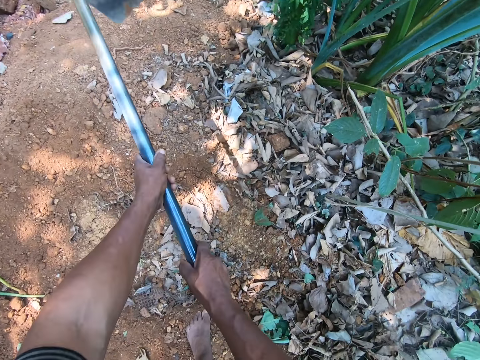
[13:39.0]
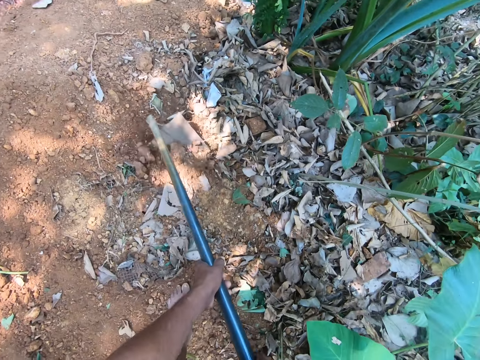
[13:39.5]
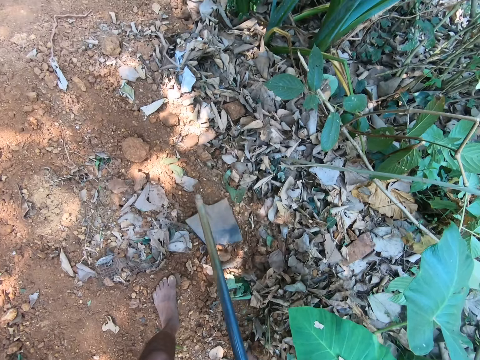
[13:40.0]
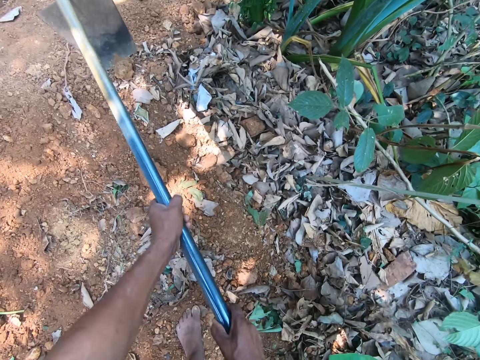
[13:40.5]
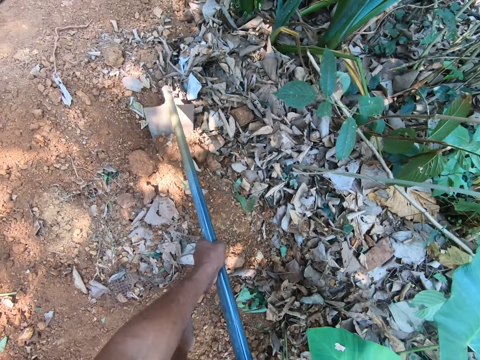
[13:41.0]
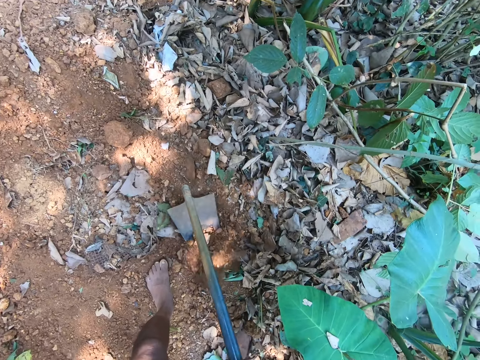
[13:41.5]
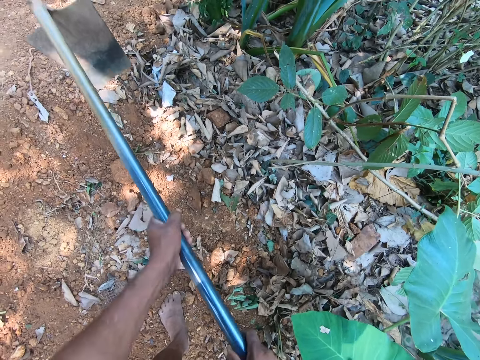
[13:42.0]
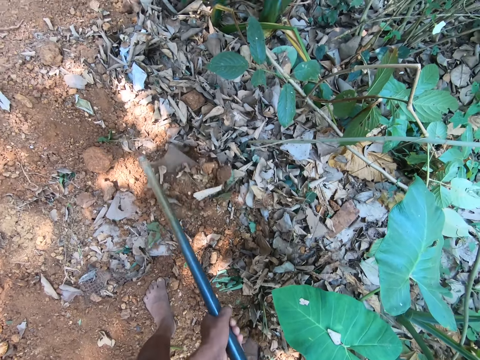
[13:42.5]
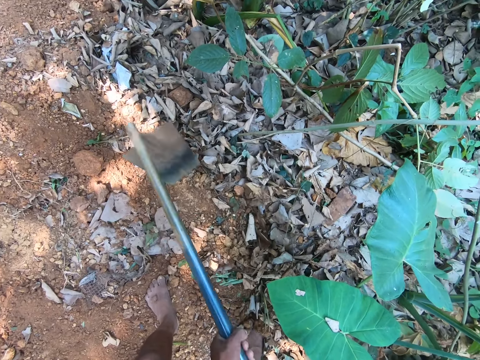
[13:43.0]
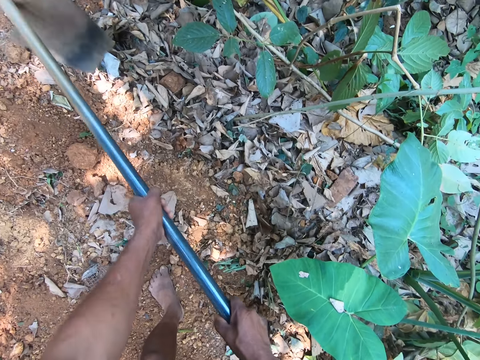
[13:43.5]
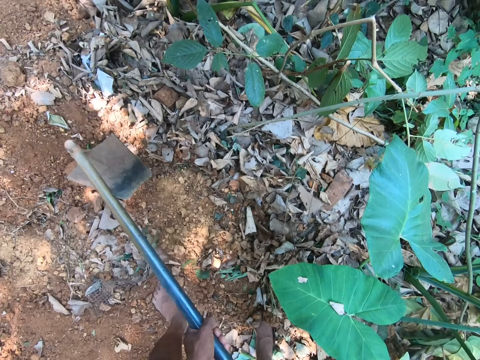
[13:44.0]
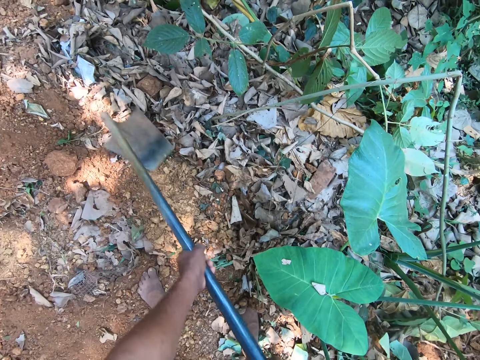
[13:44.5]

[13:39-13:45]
The camera wearer hoes the ground with the hoe in both hands.

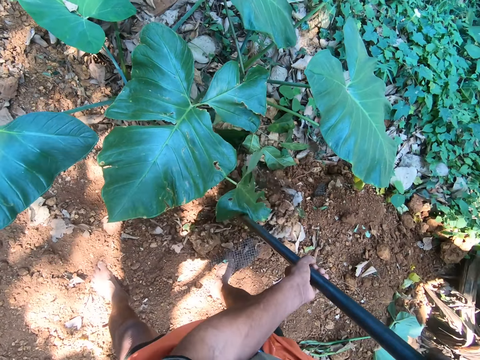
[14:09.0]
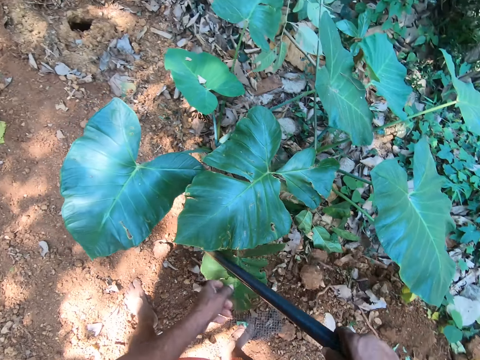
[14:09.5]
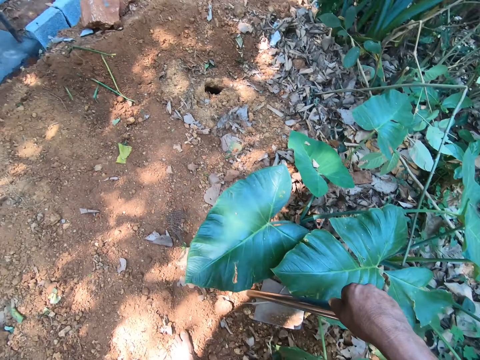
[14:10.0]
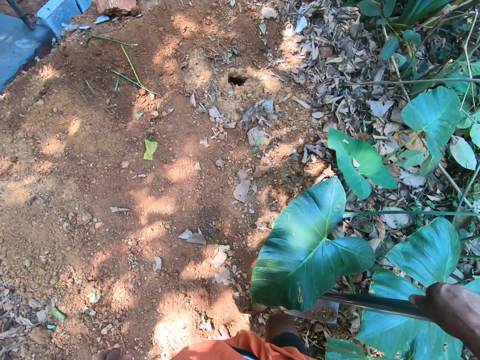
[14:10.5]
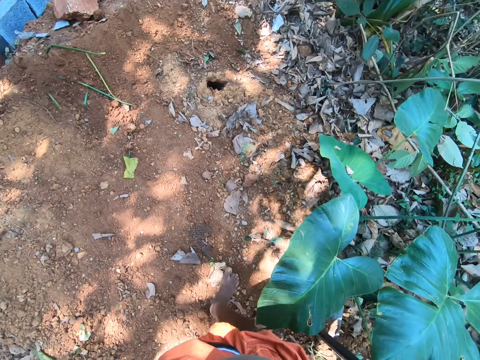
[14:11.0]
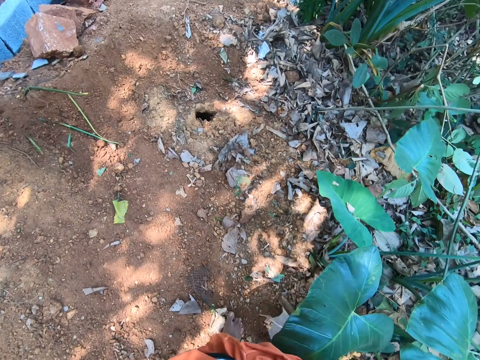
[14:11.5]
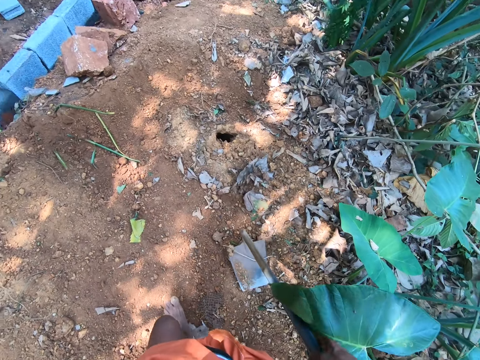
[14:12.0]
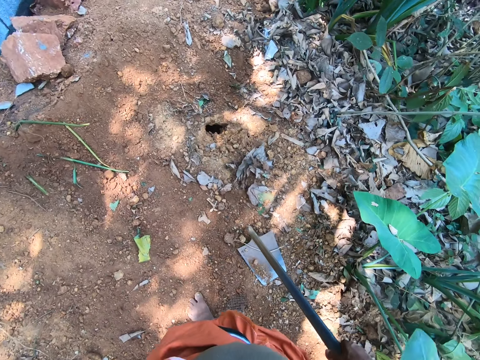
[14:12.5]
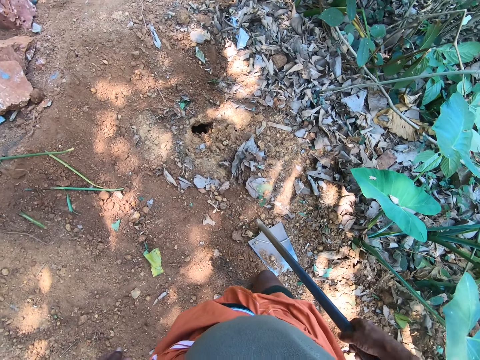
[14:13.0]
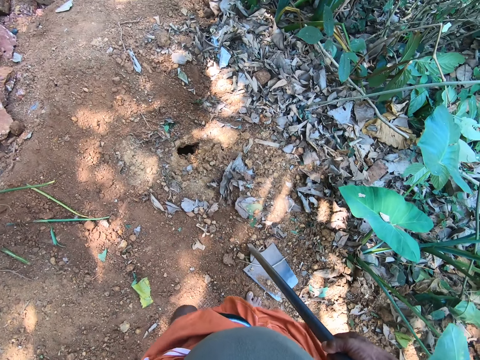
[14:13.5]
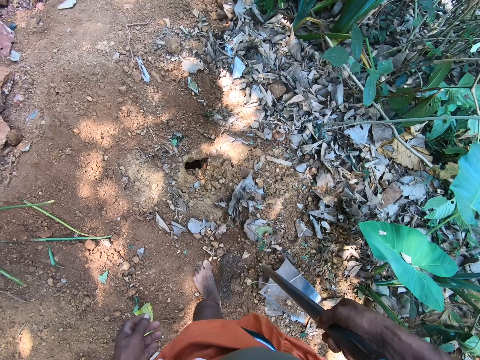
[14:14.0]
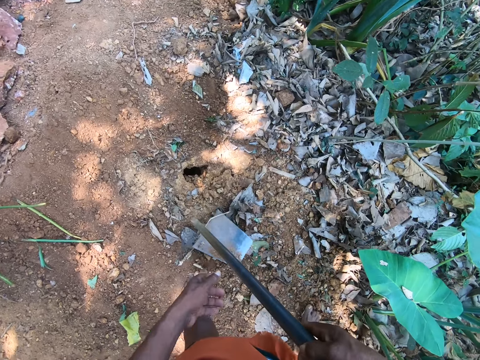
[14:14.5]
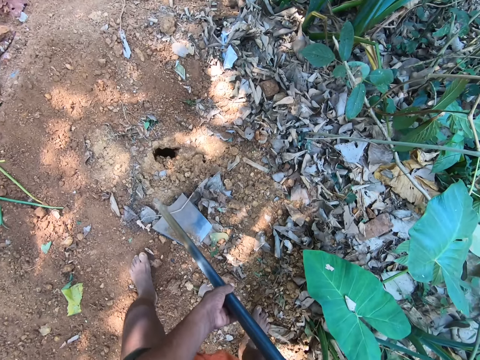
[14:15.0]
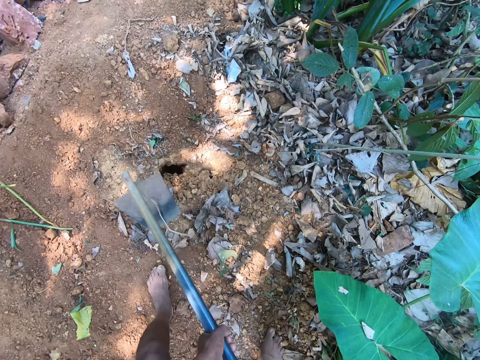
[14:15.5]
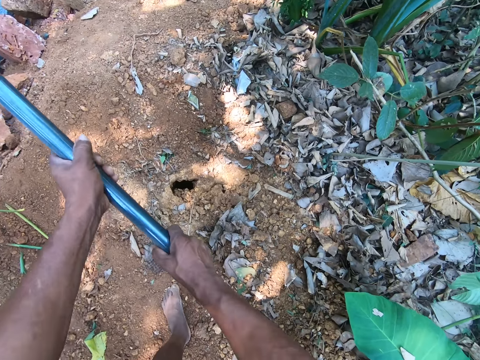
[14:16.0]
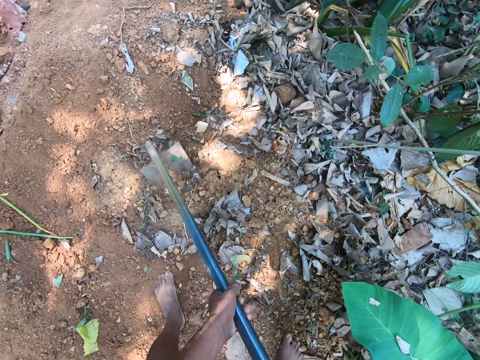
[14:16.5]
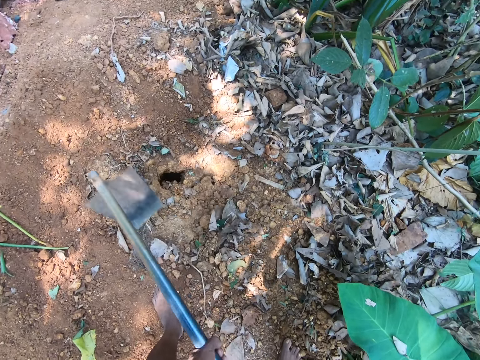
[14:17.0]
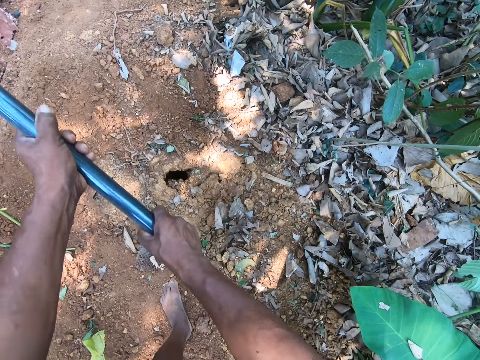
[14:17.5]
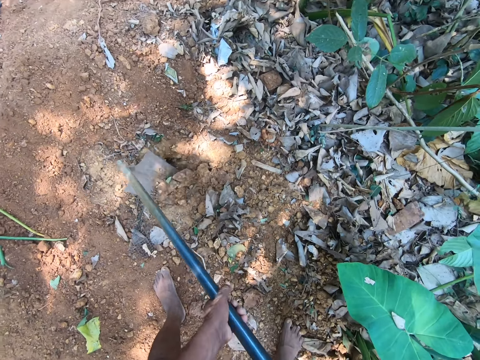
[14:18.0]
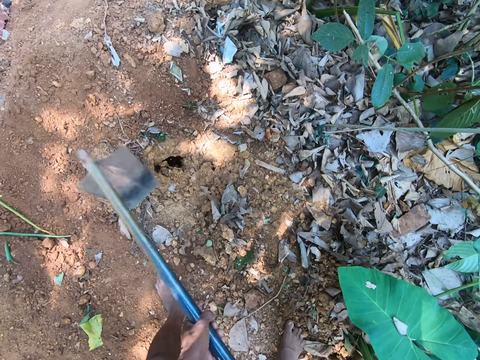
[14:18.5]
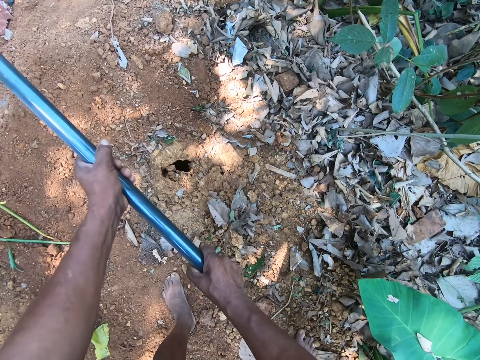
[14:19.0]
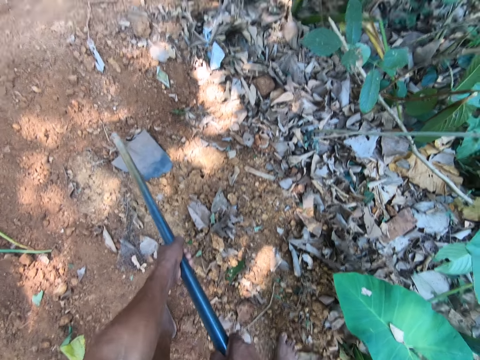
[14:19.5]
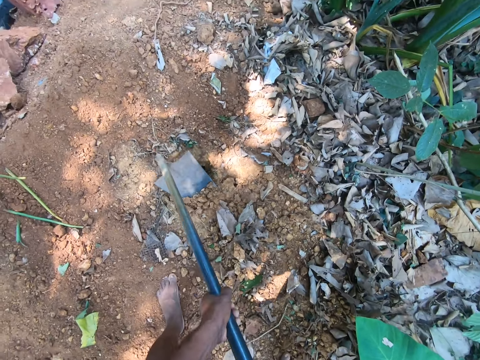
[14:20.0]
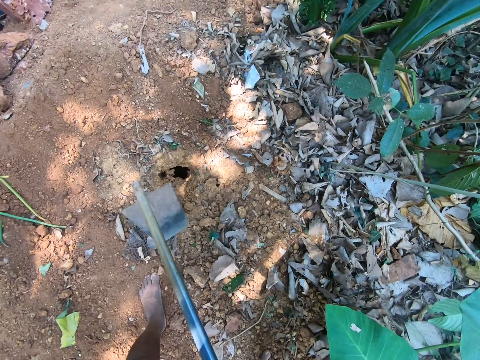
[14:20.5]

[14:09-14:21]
The camera wearer walks around. They plough the ground with the hoe with both hands.

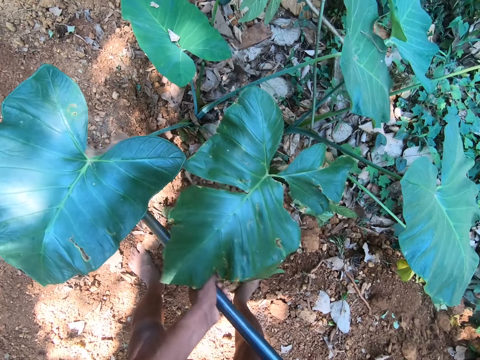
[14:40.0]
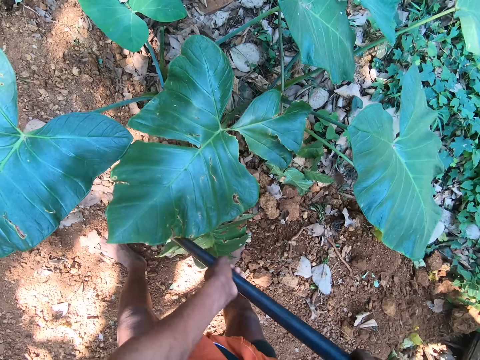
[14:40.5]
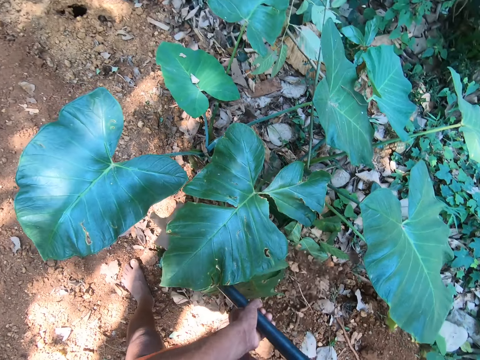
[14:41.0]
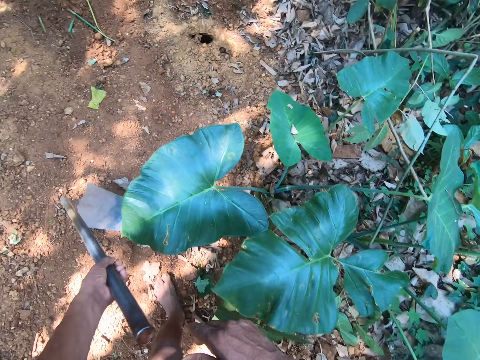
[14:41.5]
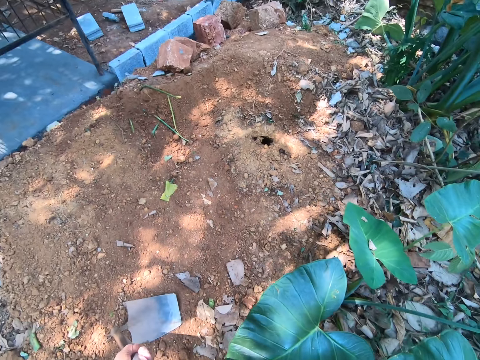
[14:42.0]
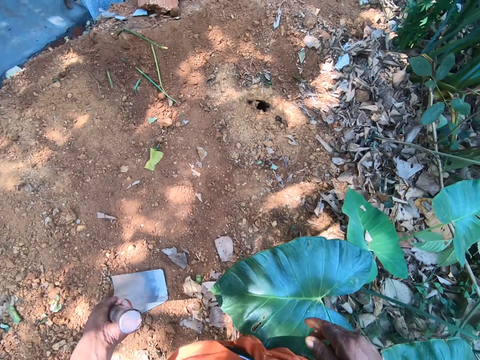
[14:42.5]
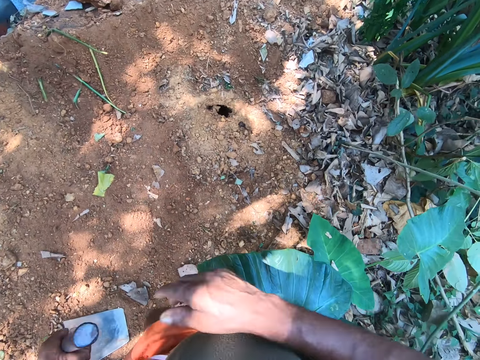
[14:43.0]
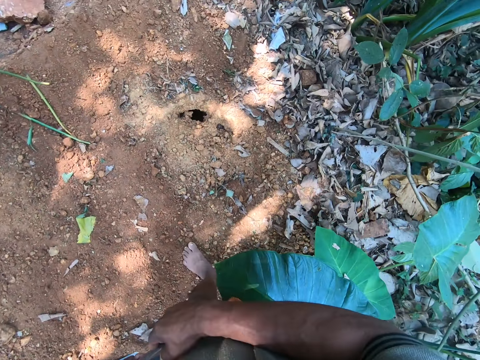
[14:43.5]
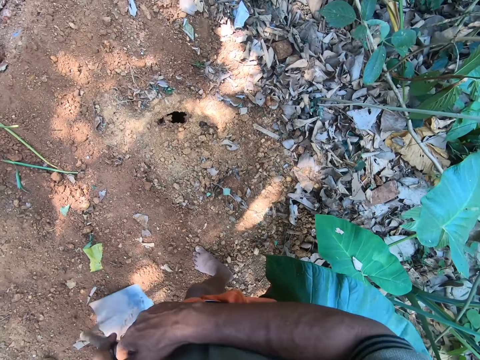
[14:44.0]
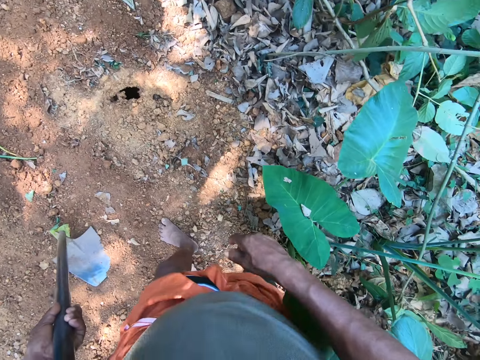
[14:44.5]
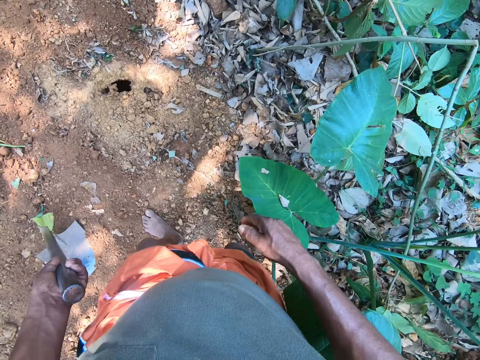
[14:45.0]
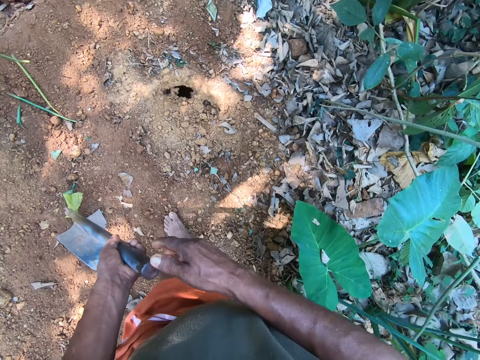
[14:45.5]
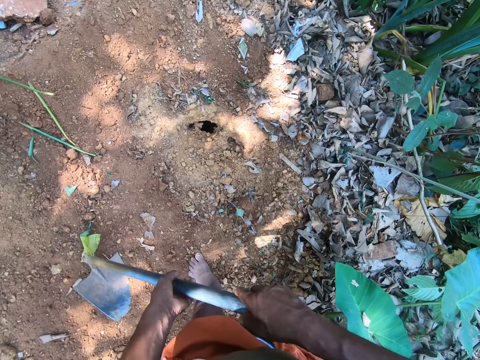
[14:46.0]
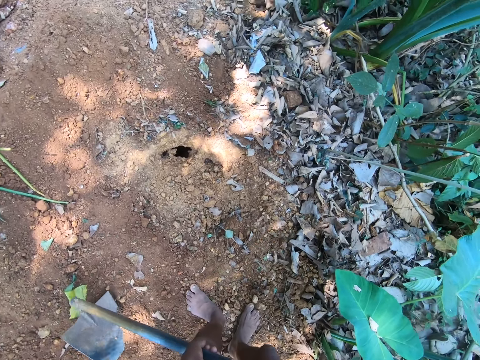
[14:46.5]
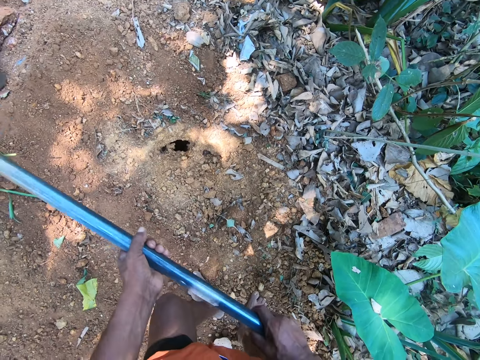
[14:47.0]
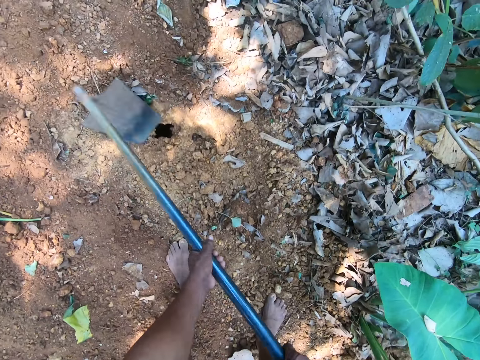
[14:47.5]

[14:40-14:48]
The camera wearer walks around. They look around. They plough the ground with the hoe with both hands.
